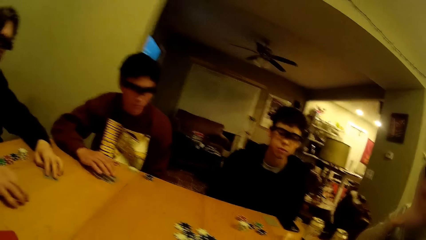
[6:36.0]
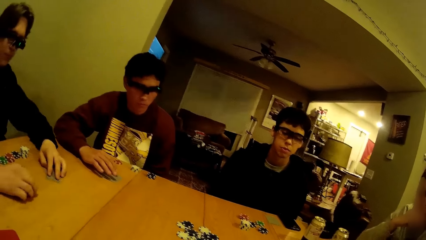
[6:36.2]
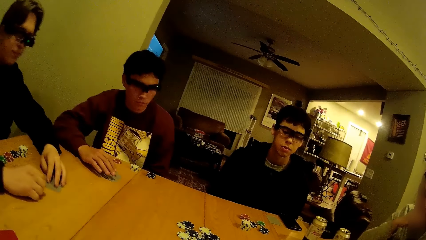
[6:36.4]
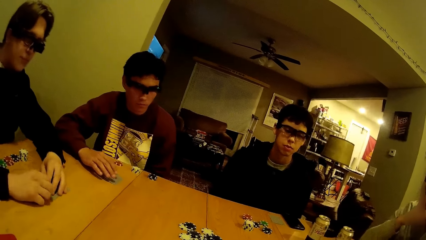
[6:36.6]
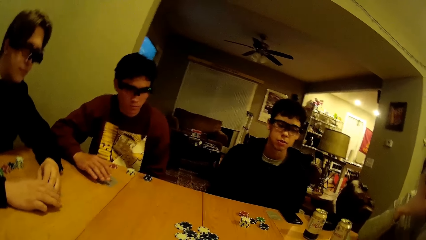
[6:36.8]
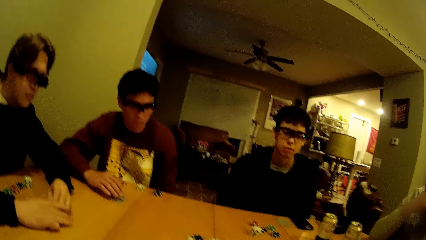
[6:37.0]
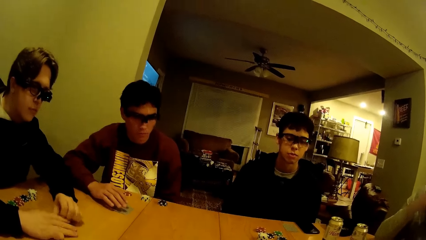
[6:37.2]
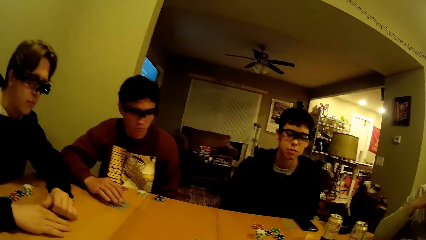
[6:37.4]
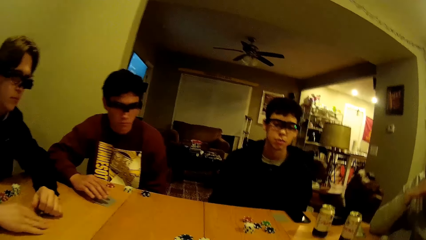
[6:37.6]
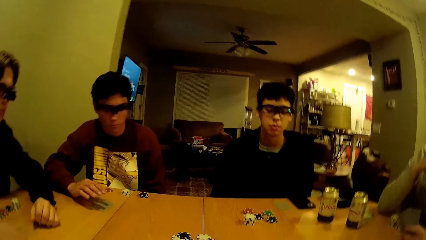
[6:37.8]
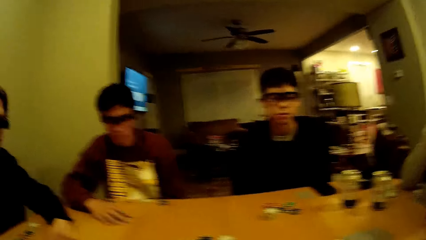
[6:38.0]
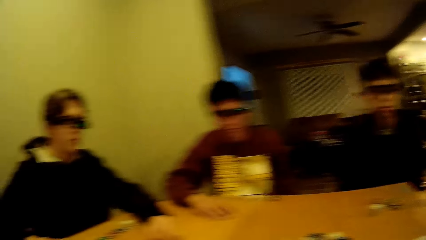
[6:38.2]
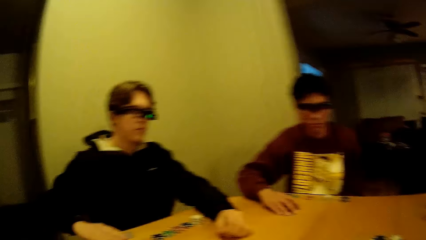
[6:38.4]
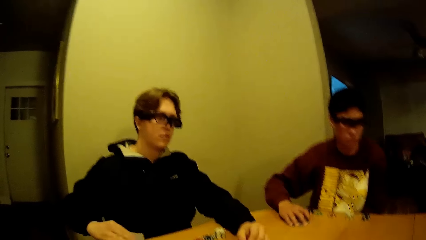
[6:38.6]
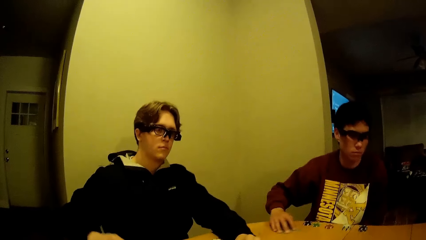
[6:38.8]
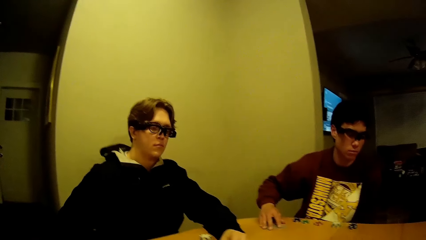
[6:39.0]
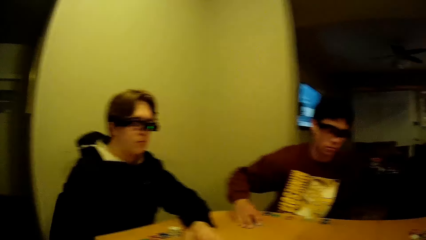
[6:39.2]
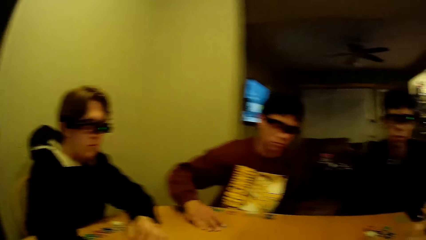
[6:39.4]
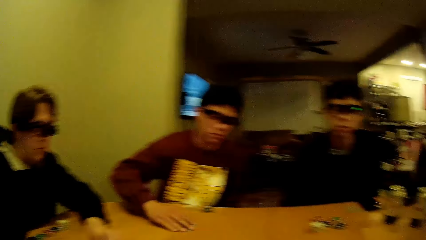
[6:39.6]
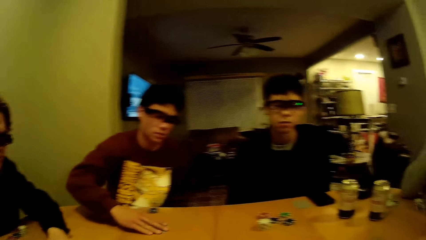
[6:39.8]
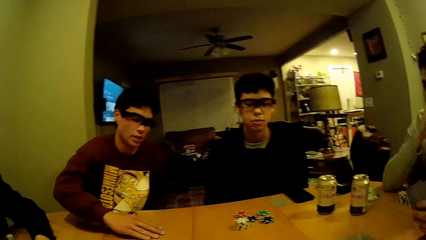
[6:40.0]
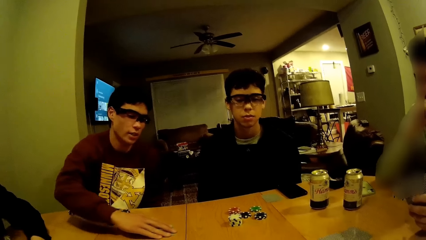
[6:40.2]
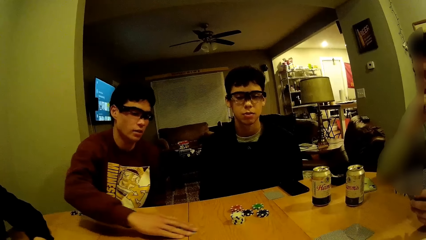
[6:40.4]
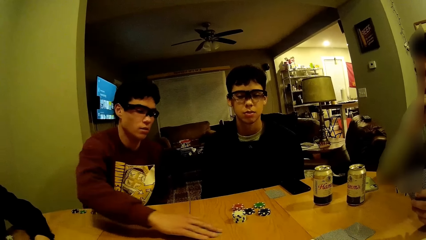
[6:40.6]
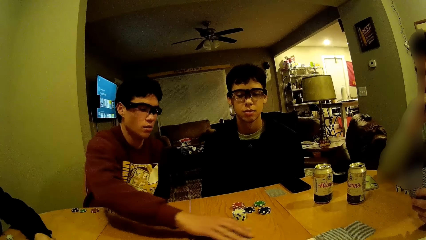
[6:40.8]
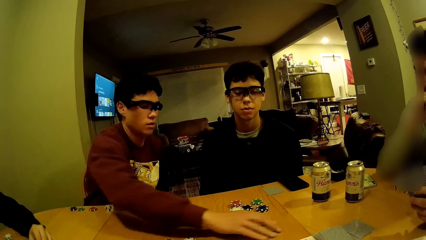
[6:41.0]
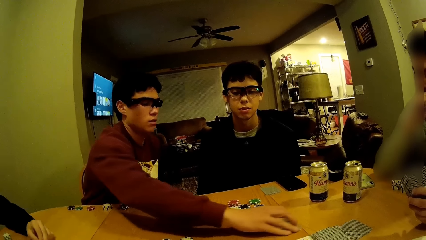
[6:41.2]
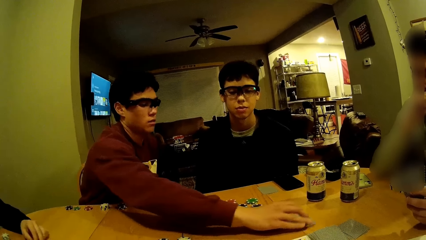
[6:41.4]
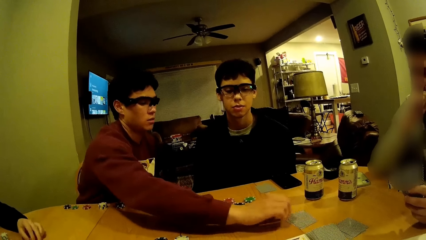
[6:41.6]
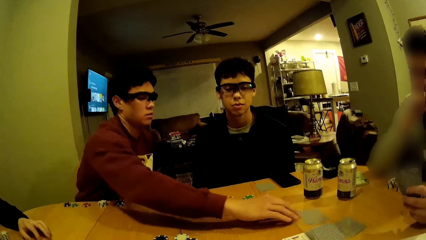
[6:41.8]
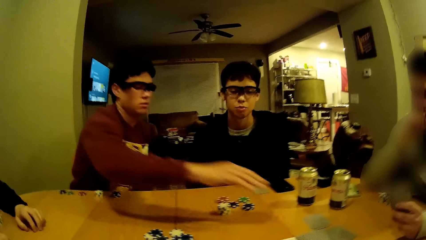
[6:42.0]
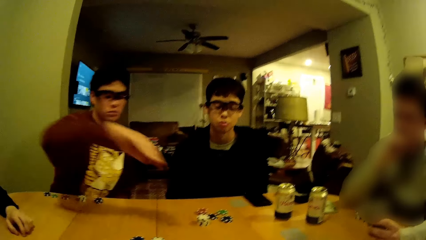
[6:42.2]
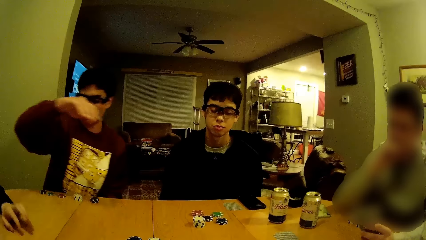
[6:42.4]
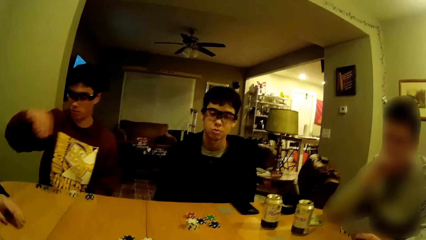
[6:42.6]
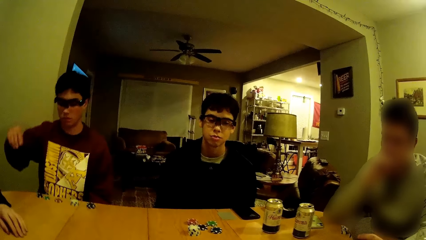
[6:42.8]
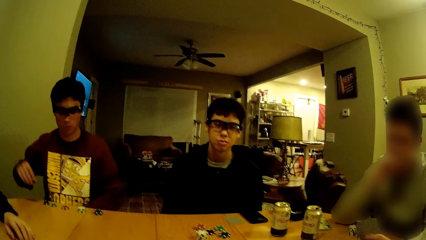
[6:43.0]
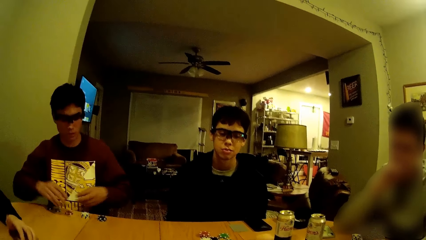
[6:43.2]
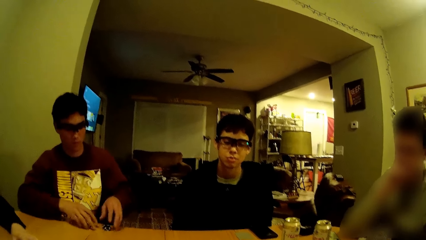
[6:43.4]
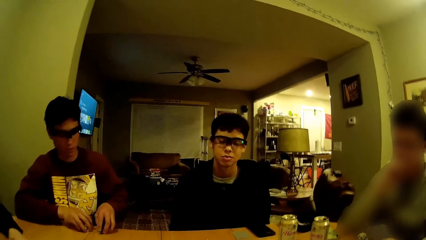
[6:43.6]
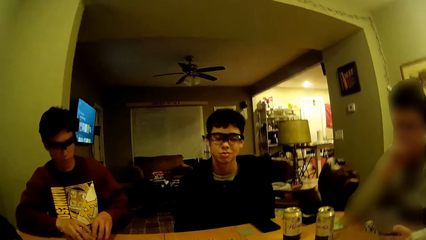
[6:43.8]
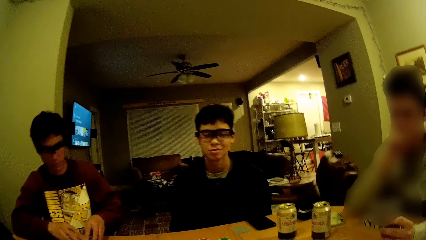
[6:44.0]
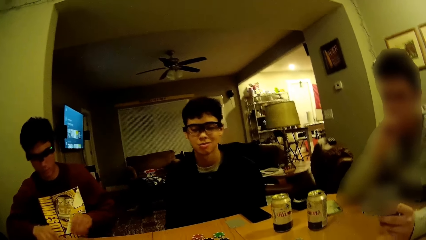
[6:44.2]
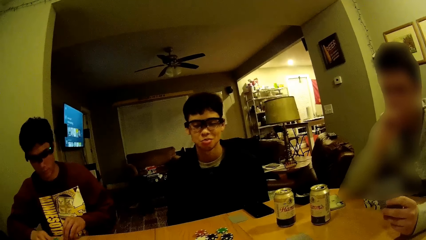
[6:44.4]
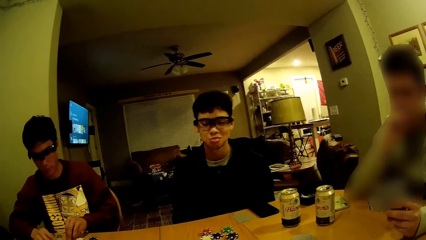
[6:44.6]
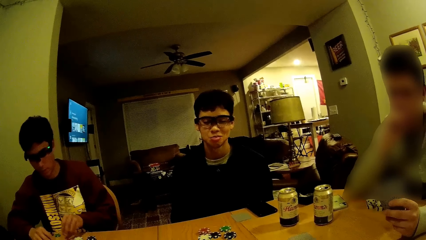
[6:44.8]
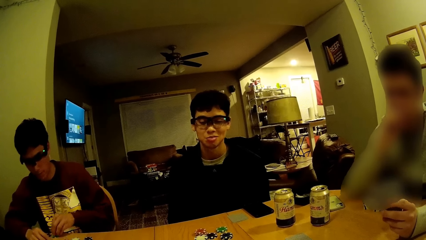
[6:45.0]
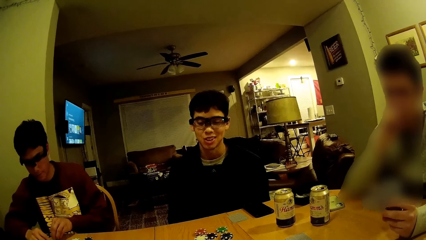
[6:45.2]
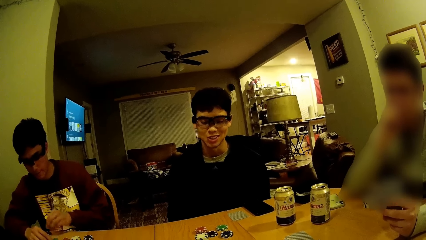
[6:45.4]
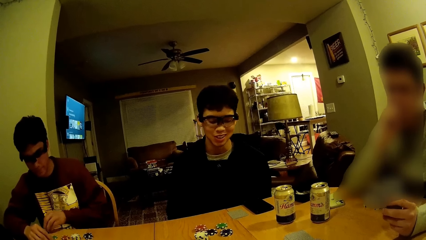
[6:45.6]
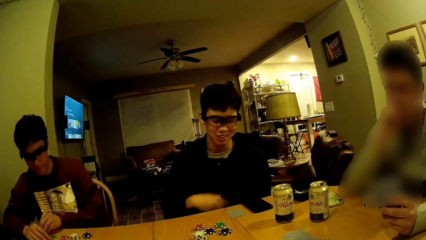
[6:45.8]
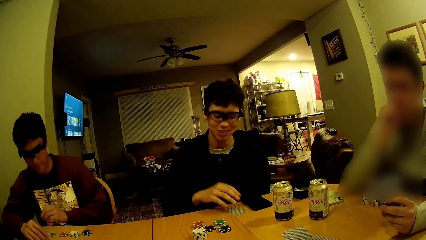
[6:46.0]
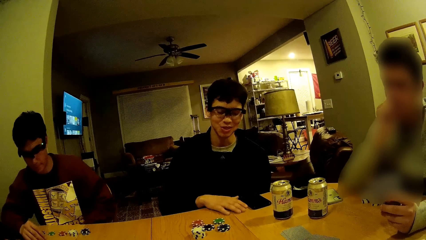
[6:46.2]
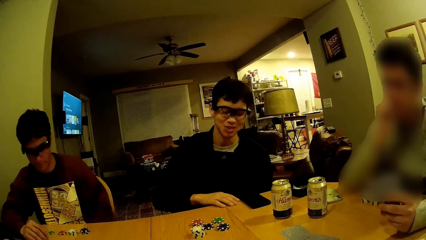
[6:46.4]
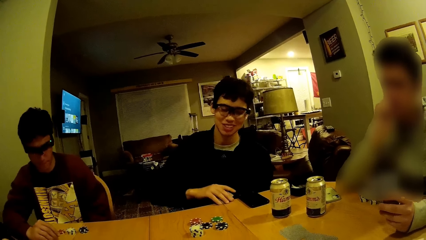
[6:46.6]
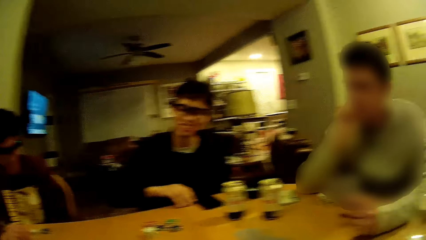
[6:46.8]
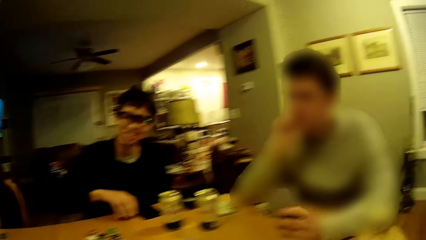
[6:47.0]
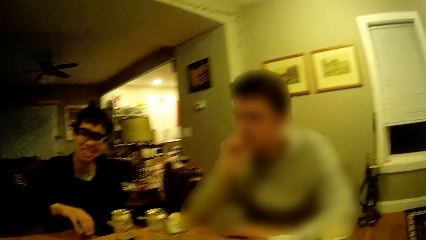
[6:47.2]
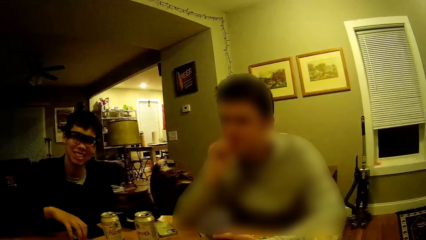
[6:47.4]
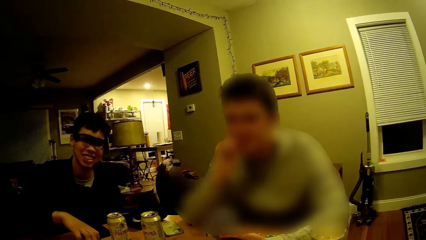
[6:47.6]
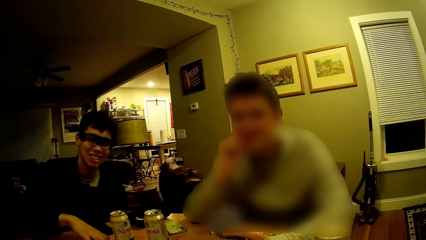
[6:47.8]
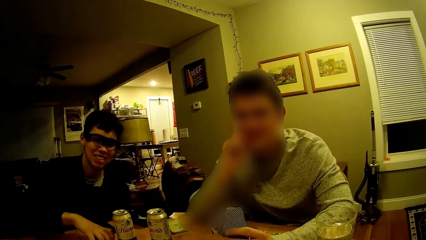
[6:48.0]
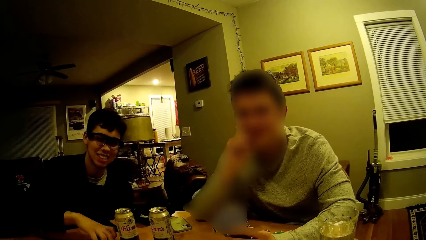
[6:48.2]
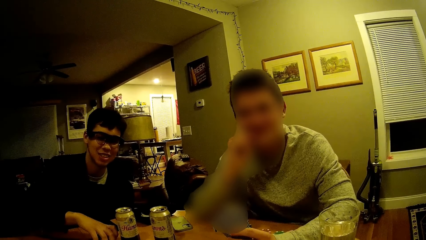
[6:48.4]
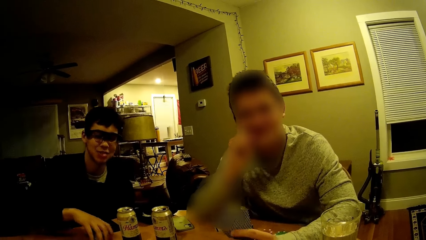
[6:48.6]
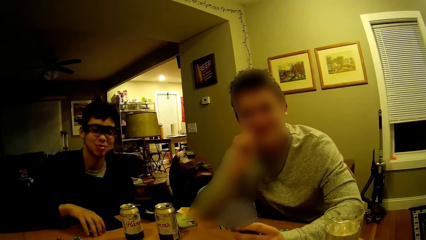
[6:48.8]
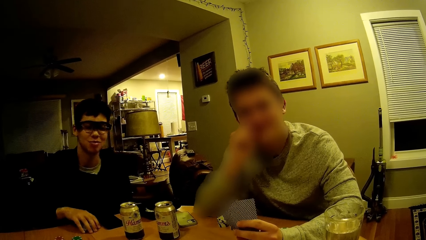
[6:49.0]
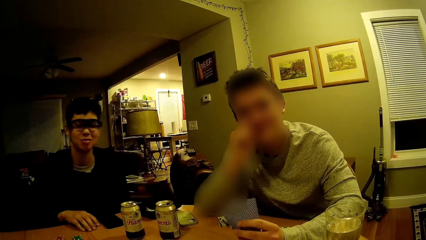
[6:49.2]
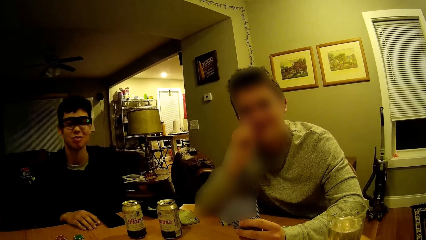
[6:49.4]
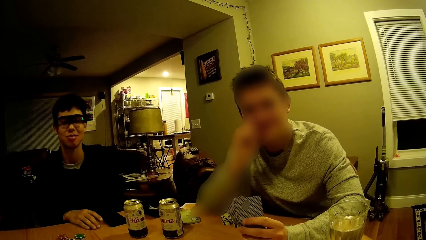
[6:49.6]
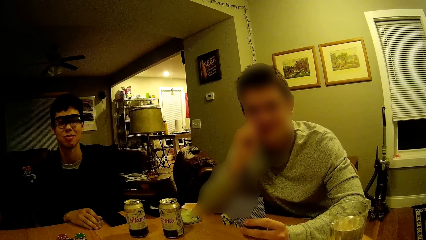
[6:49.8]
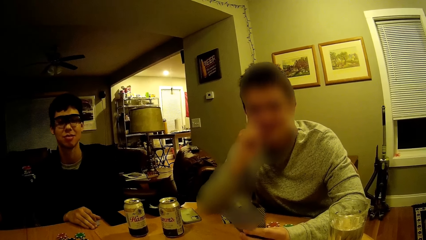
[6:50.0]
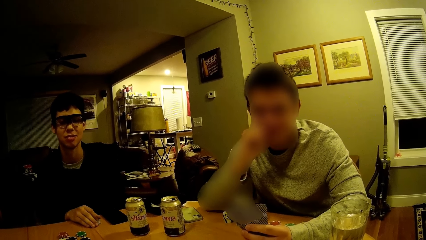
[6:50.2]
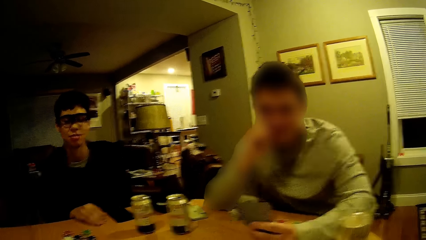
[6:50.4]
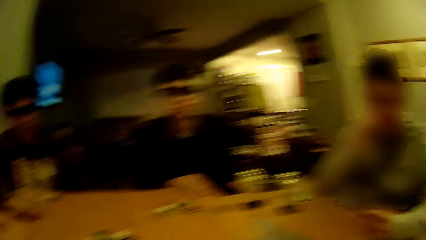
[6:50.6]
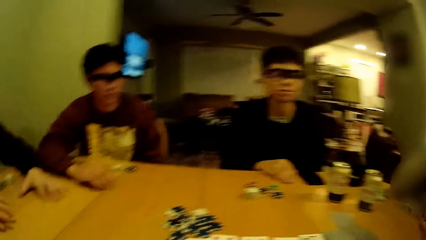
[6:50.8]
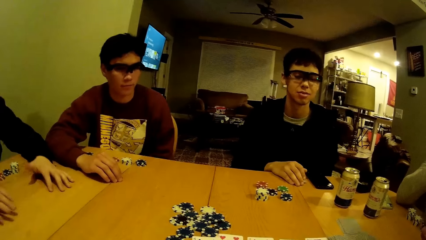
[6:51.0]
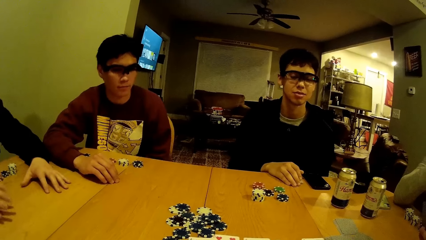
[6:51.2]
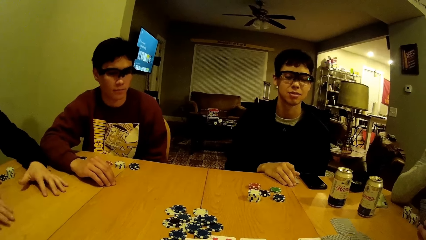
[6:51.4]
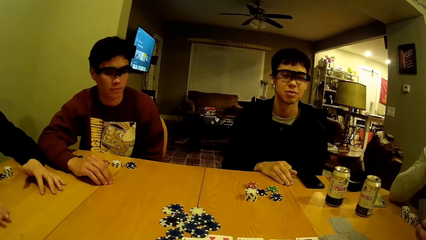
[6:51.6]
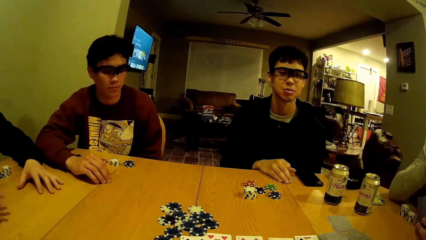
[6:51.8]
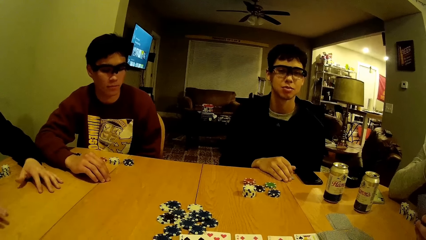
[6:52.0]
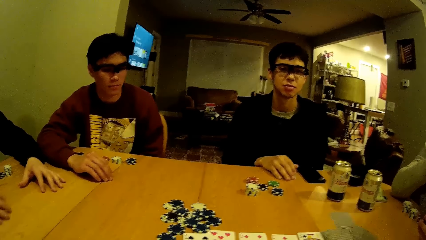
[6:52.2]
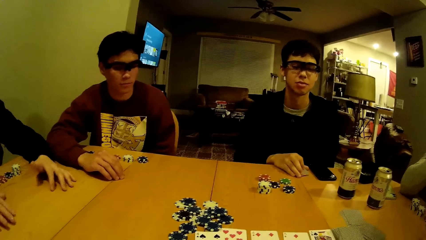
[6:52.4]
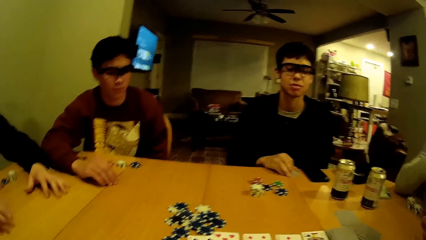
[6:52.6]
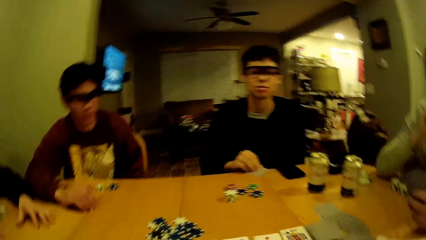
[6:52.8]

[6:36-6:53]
The camera wearer plays casino game. A man shifts a card on the table with his right hand. A person plays casino game. The man arranges the chips on the table with both hands. Another person dialogues to a third person. The camera wearer dialogues to a fourth person. They look around the house.
